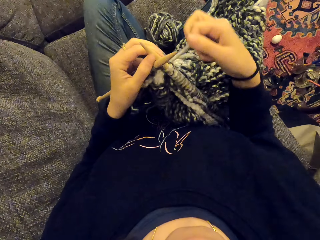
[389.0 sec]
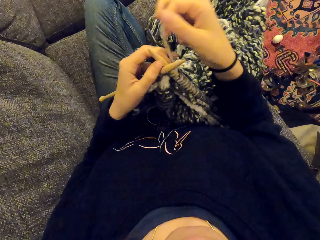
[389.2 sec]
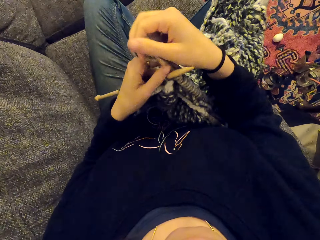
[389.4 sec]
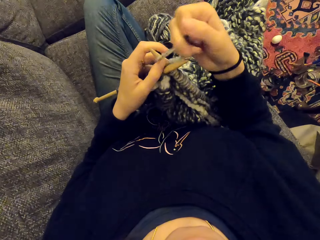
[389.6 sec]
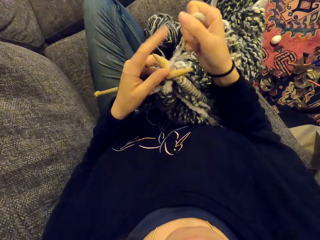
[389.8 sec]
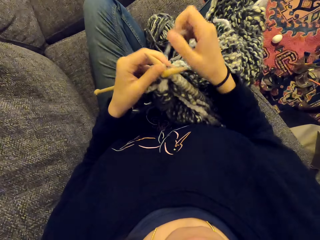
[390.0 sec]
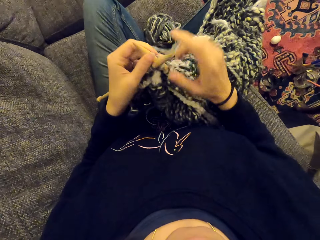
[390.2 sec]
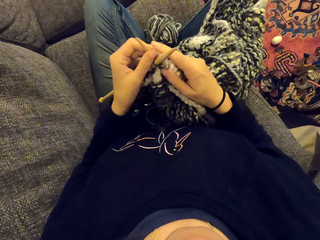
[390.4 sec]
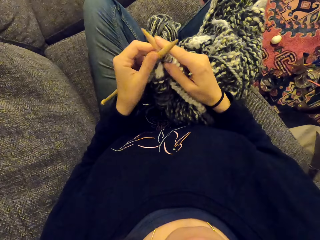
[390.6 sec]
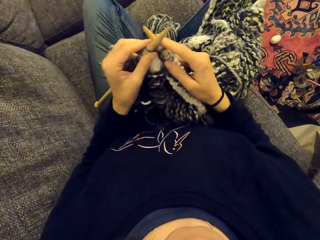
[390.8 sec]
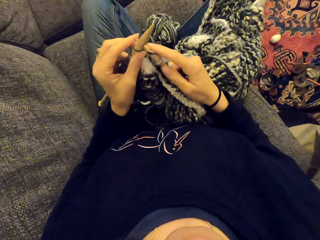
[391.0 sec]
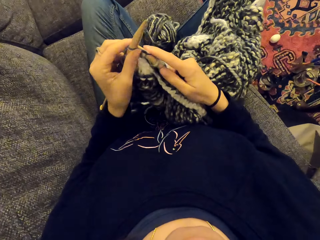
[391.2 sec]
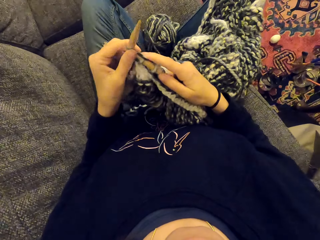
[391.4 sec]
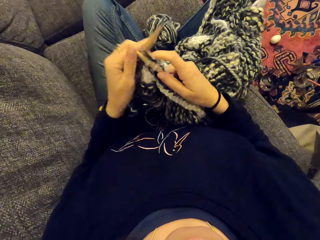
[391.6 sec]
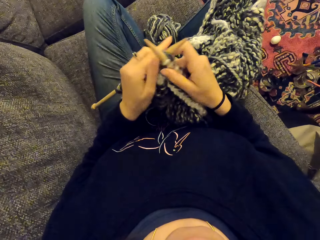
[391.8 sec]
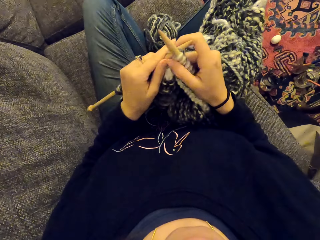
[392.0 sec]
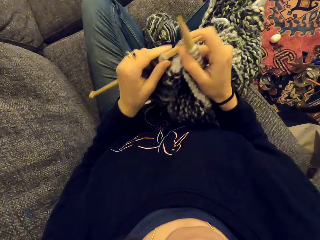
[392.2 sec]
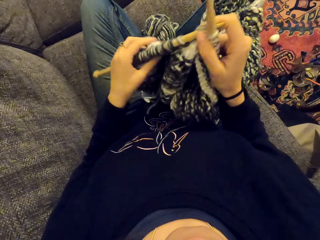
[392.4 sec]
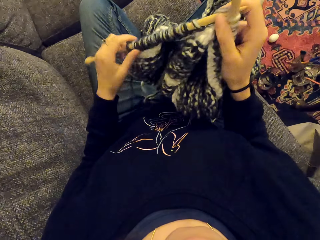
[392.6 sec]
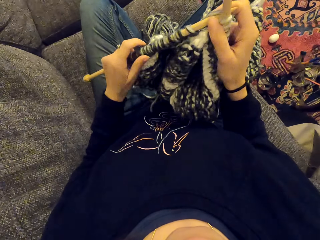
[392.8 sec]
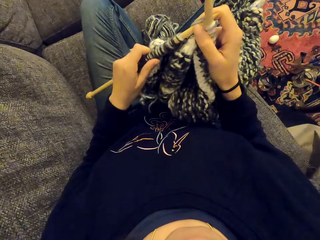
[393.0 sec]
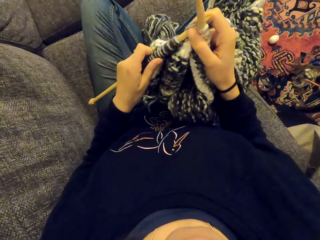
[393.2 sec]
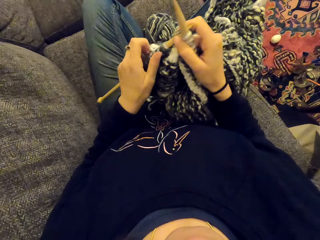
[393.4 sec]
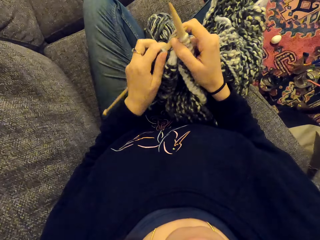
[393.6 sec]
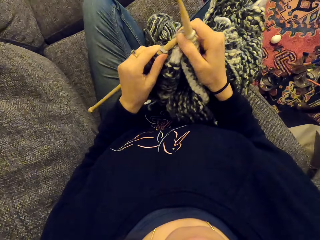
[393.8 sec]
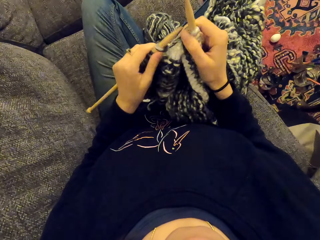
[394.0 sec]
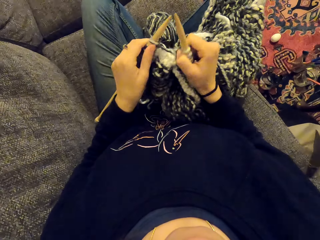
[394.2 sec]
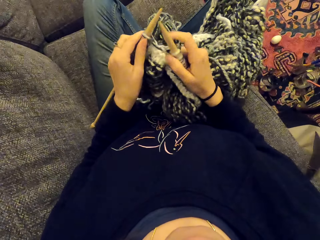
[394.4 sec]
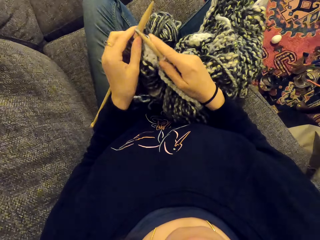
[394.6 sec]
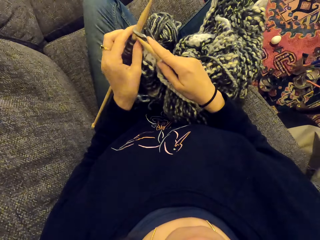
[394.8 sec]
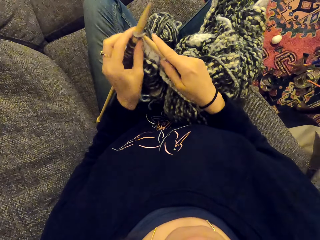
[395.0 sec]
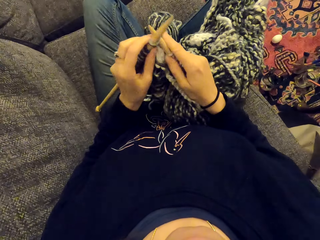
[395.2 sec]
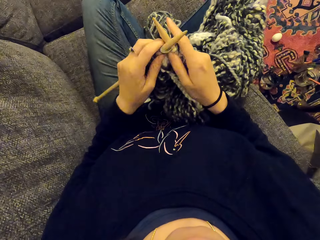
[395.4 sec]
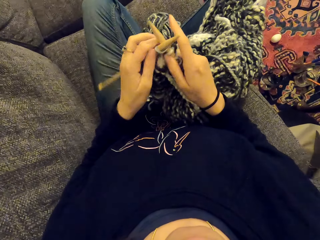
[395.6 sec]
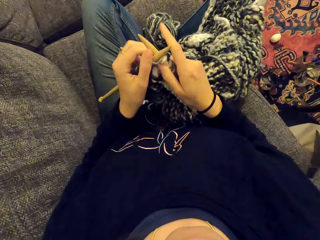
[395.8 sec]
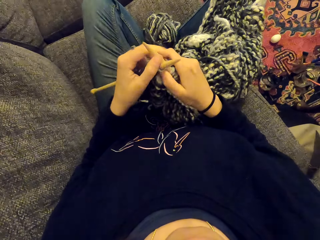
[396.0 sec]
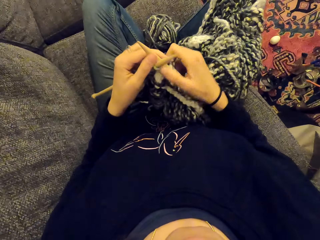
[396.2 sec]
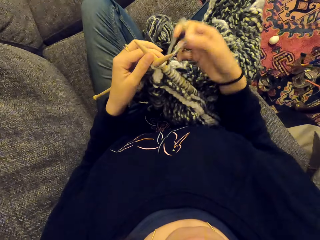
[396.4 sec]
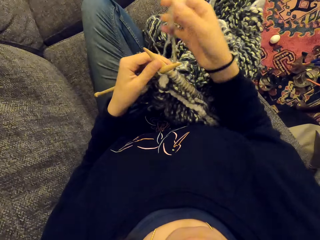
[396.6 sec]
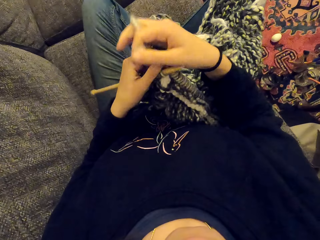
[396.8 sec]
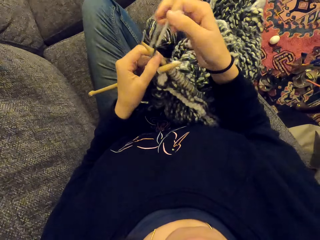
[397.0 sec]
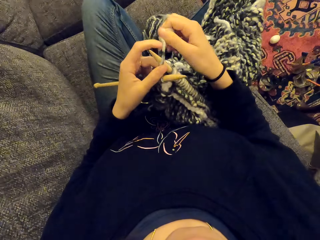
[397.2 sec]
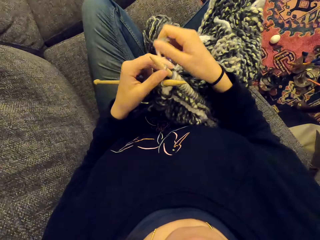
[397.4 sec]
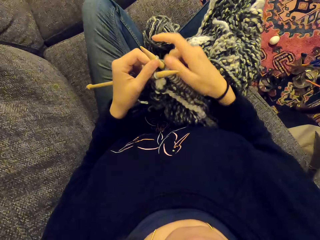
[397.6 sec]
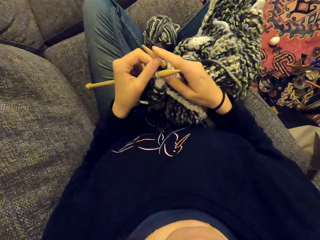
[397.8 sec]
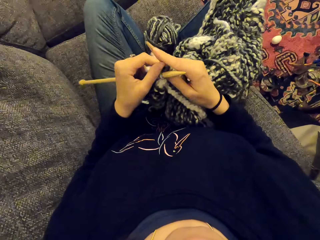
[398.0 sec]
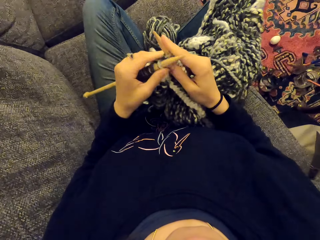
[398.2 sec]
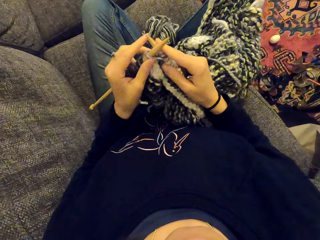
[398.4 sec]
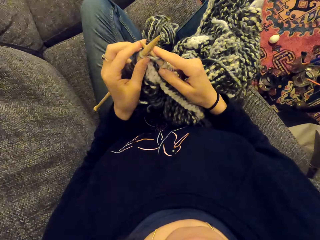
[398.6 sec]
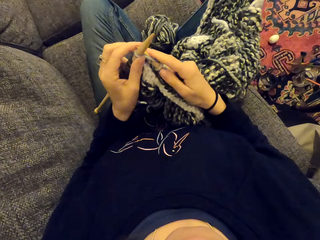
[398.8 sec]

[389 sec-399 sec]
The camera wearer ties thread on a needle. They knit a cloth with needles. They push the wool on the knitting needle. They pull the cloth. They tie the thread on the needle.

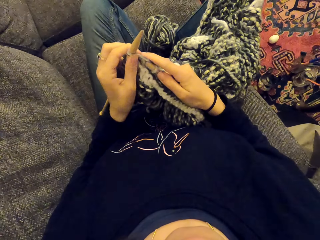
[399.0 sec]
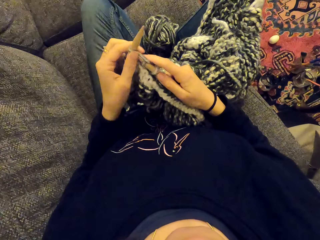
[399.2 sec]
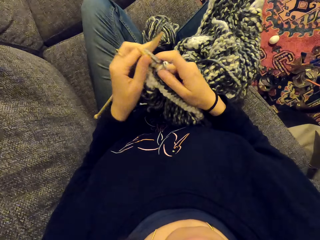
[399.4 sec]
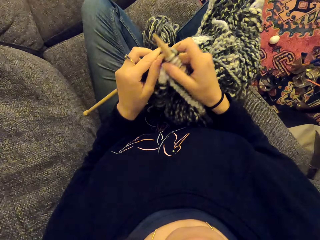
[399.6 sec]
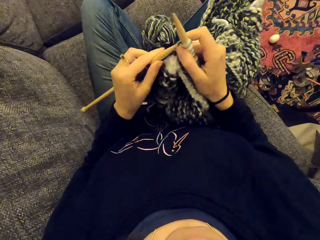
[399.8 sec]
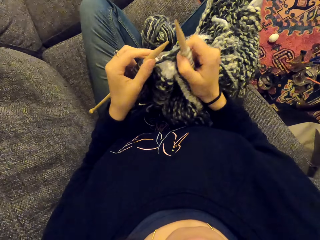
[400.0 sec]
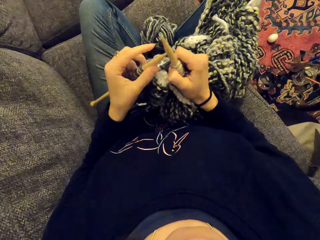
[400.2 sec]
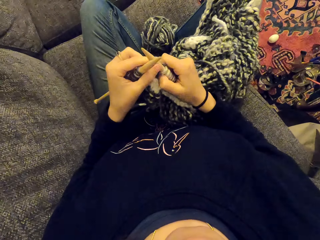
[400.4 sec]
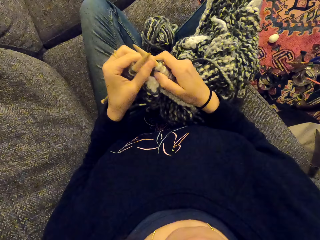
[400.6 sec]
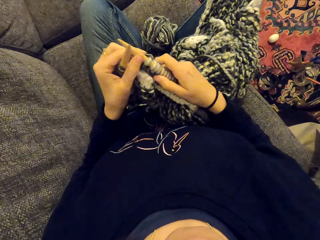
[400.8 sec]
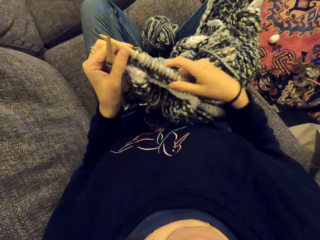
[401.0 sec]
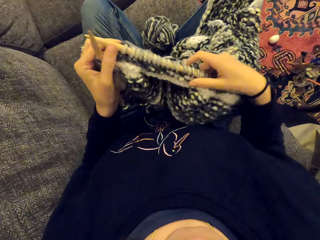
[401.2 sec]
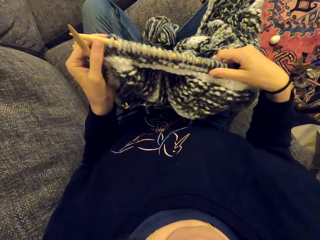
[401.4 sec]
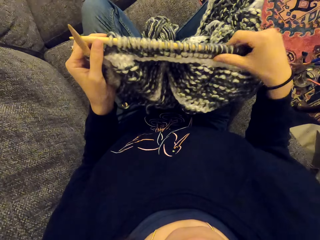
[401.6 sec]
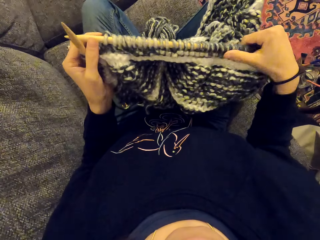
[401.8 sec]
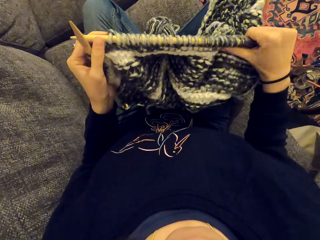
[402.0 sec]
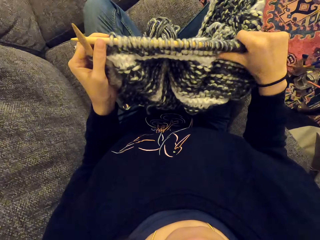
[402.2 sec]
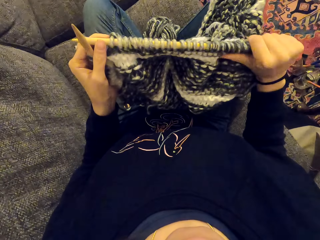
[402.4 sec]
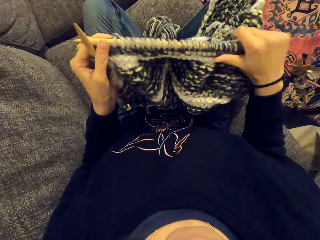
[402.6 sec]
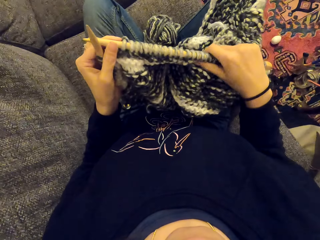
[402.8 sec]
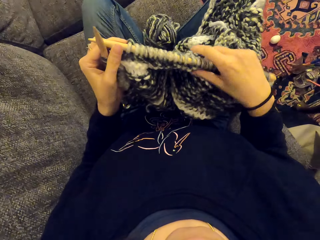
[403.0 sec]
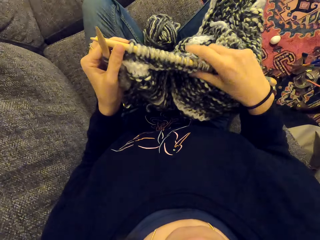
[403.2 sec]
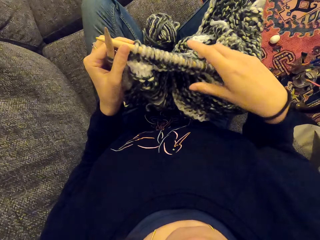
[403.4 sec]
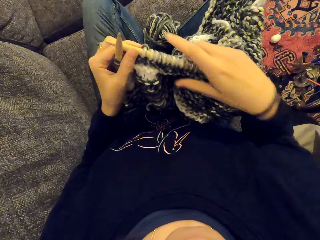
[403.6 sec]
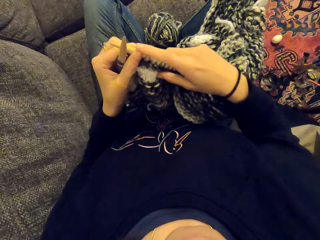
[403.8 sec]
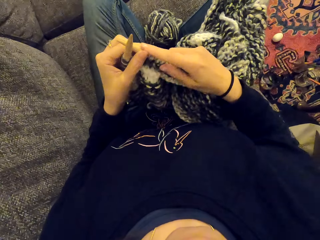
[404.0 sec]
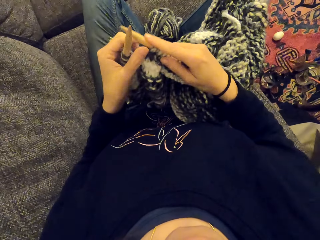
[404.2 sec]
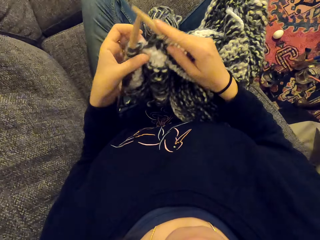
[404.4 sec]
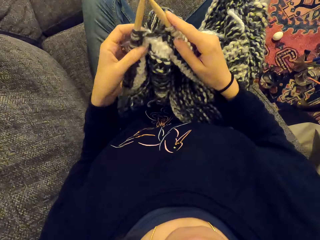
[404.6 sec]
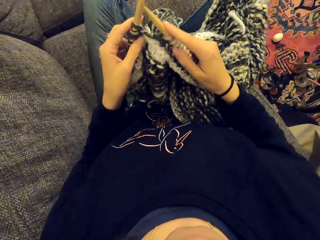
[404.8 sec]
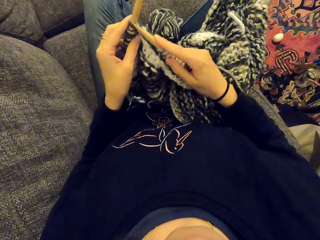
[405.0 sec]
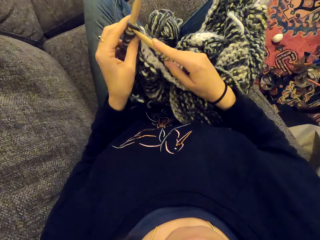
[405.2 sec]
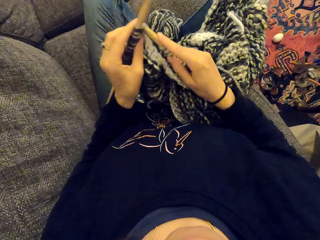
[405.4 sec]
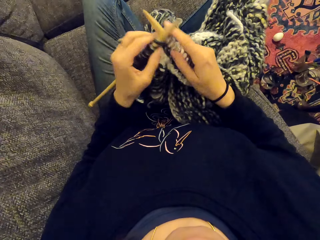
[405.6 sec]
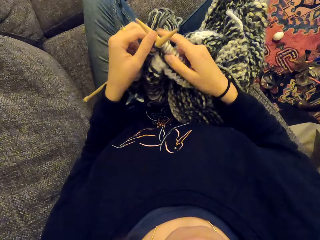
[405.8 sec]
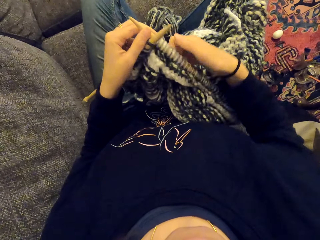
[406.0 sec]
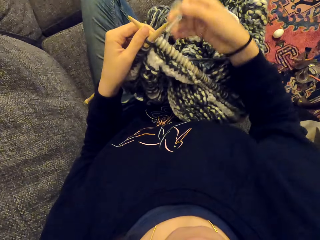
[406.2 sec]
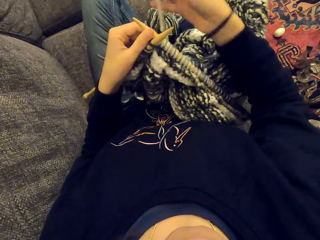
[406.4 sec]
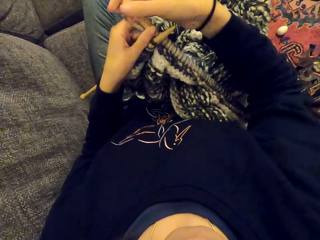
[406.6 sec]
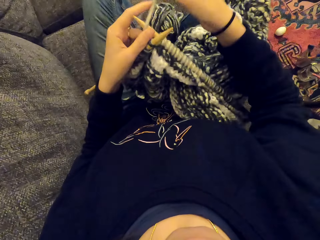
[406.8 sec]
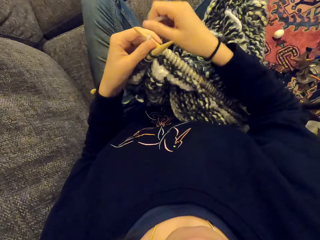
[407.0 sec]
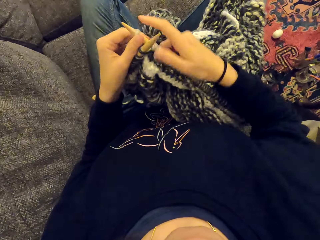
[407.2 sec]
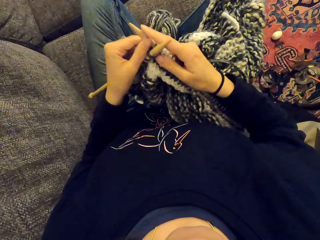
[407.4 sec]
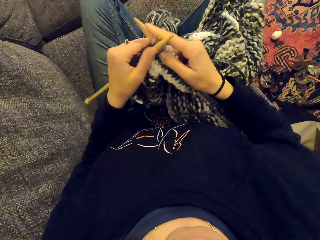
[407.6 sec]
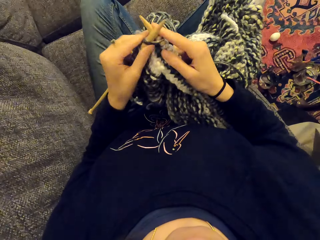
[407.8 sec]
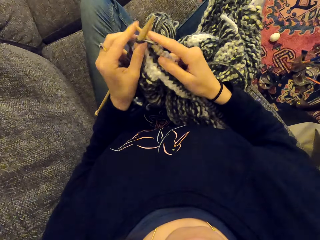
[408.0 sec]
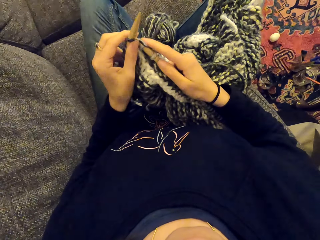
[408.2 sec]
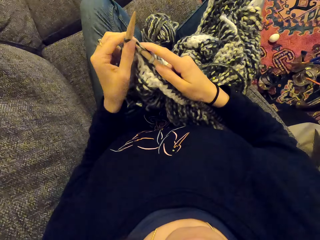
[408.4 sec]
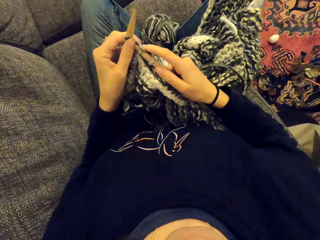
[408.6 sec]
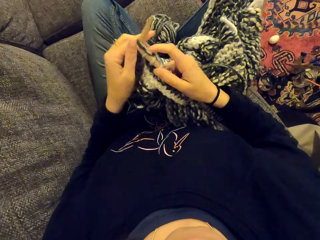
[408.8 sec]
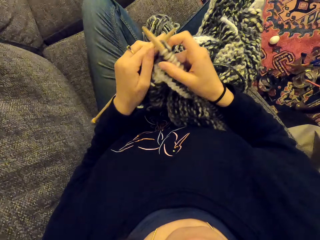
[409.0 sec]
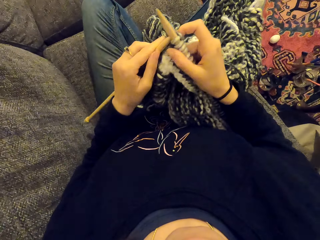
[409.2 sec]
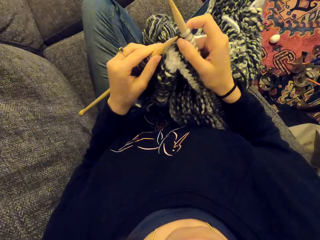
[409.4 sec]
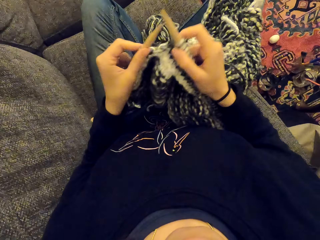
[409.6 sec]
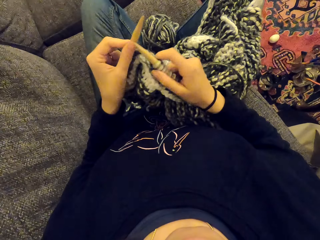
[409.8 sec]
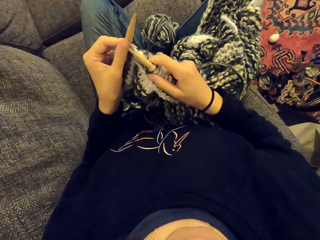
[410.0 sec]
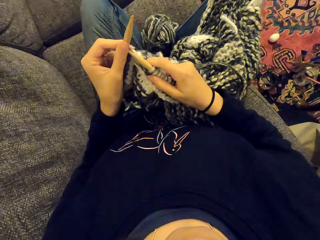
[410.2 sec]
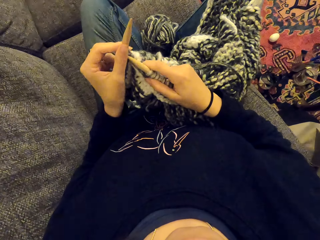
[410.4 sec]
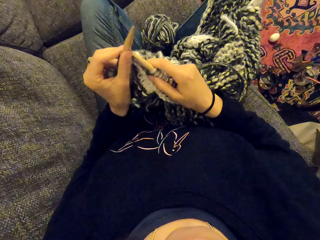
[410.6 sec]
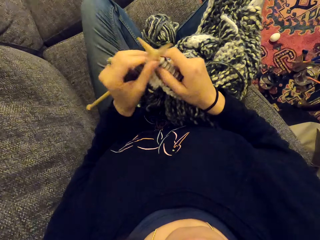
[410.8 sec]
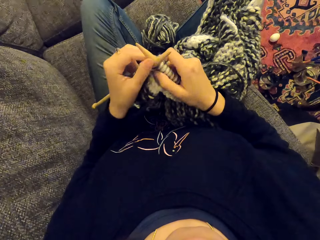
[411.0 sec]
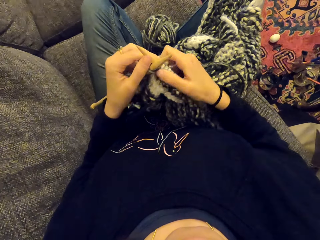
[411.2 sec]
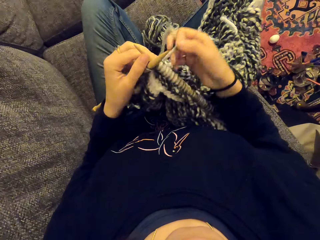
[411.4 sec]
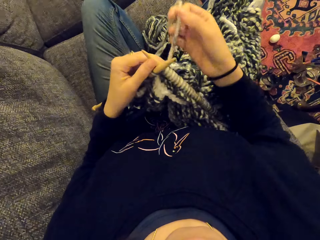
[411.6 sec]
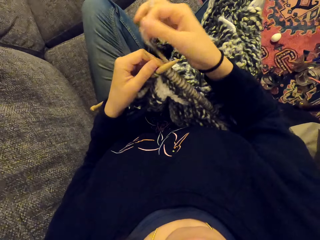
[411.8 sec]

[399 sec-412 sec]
The camera wearer knits a cloth with needles. They spread the wool on the knitting needle. They handle the cloth. They knit the cloth with the needles. They tie thread on a needle. They knit the cloth with the needles.
